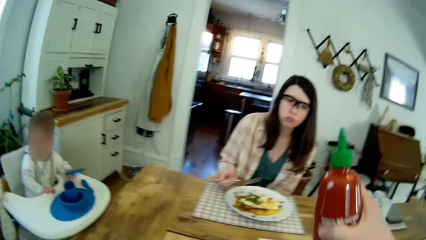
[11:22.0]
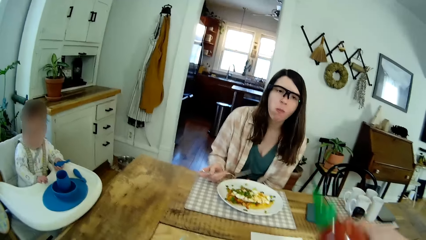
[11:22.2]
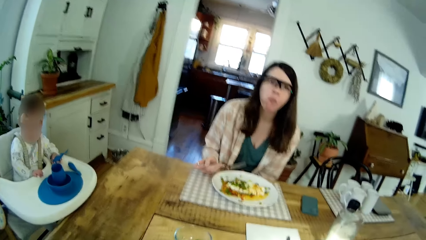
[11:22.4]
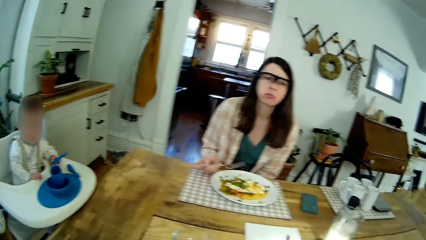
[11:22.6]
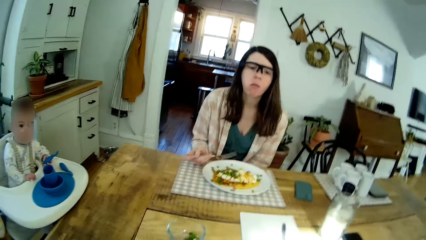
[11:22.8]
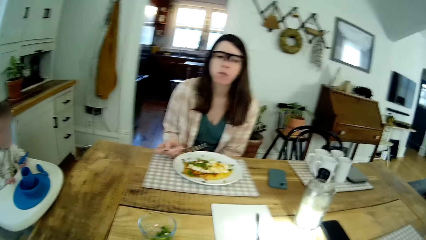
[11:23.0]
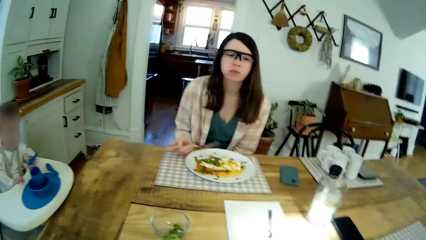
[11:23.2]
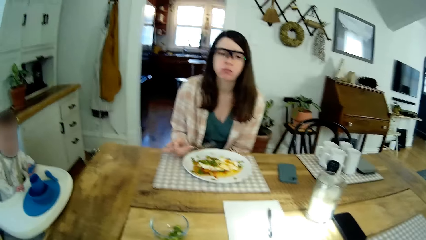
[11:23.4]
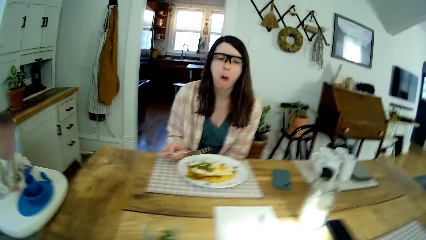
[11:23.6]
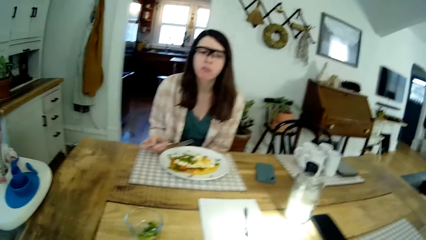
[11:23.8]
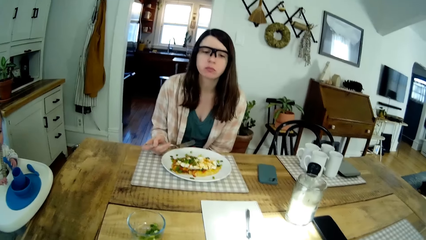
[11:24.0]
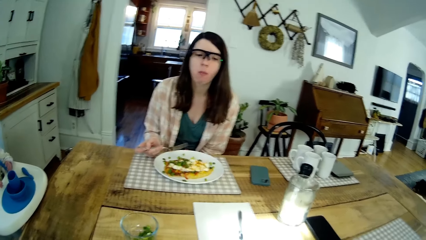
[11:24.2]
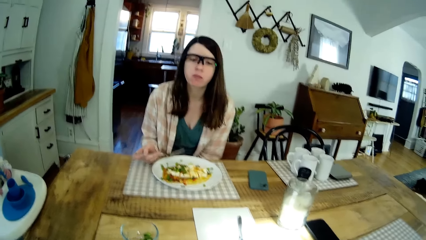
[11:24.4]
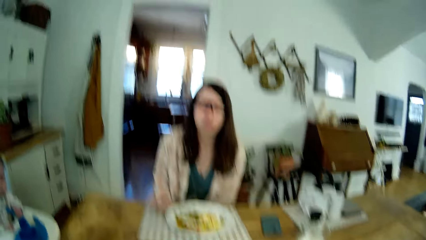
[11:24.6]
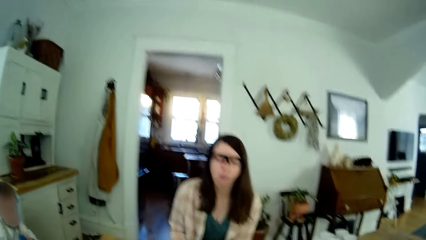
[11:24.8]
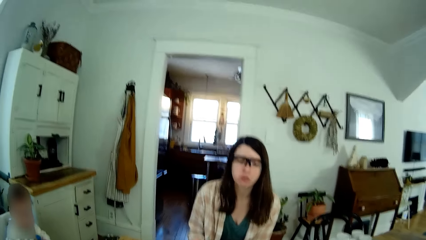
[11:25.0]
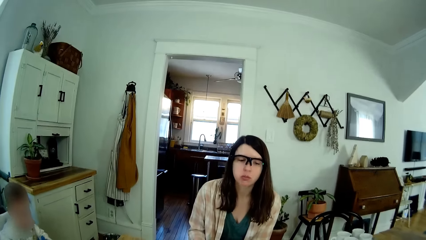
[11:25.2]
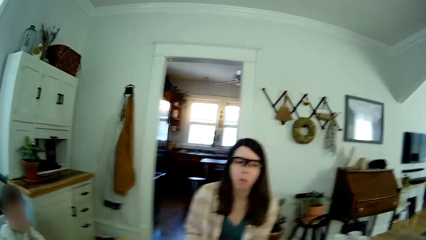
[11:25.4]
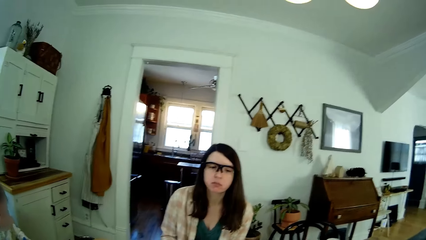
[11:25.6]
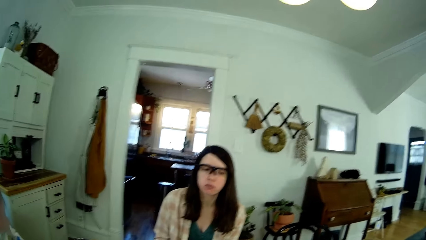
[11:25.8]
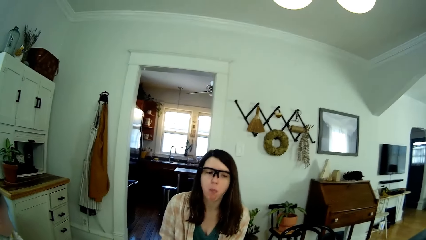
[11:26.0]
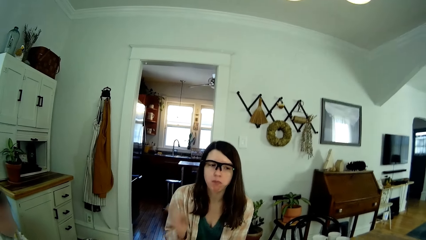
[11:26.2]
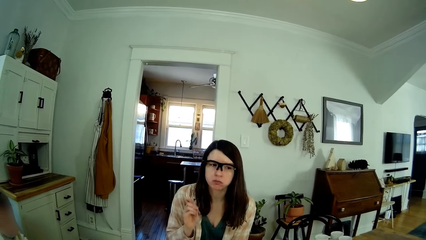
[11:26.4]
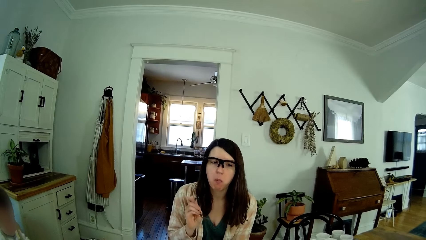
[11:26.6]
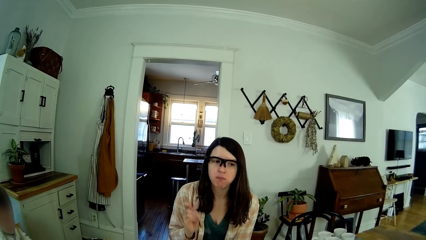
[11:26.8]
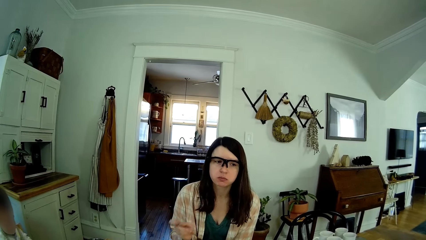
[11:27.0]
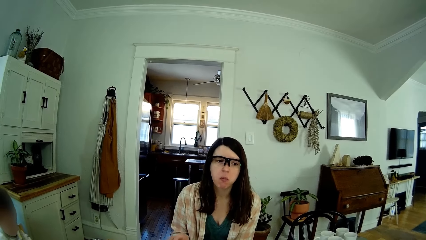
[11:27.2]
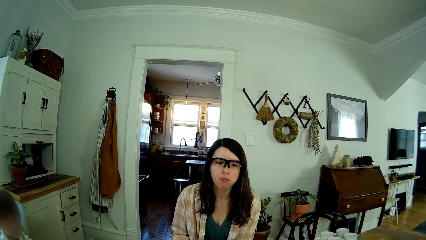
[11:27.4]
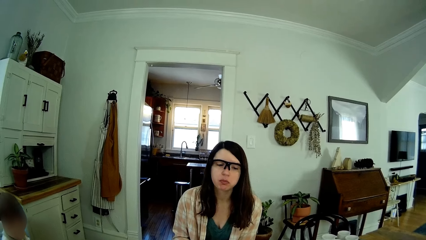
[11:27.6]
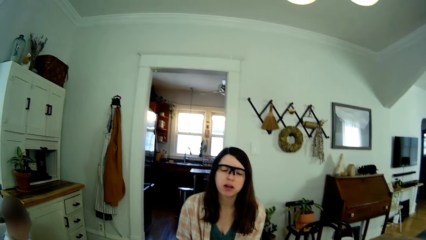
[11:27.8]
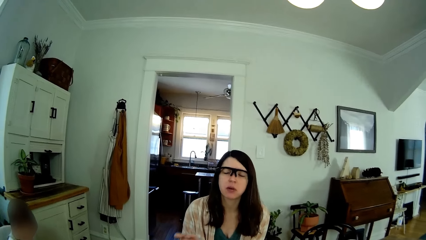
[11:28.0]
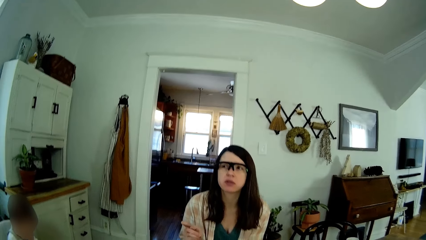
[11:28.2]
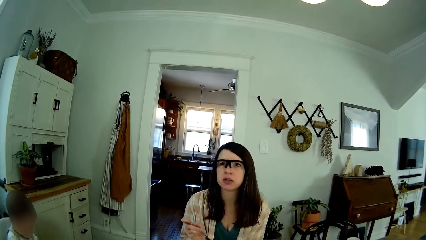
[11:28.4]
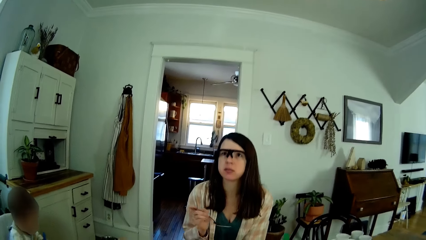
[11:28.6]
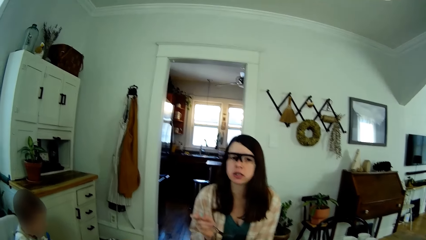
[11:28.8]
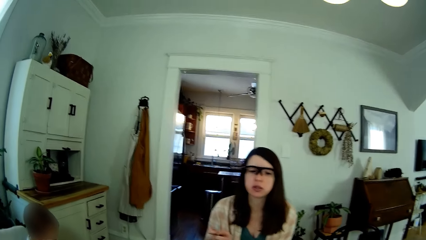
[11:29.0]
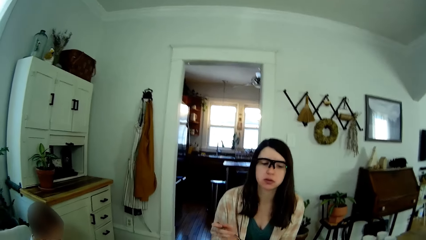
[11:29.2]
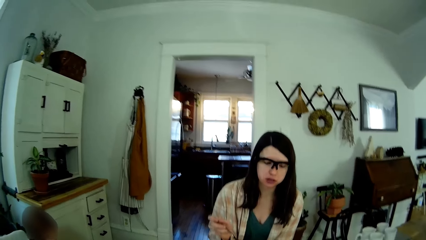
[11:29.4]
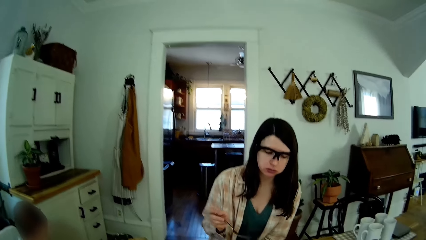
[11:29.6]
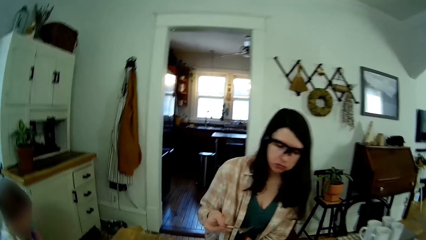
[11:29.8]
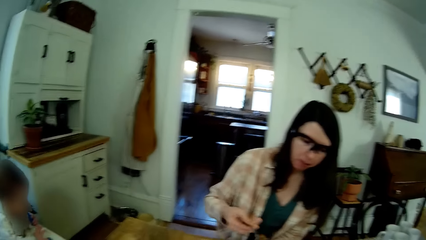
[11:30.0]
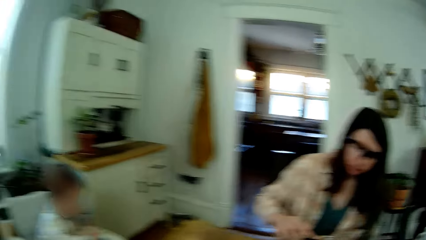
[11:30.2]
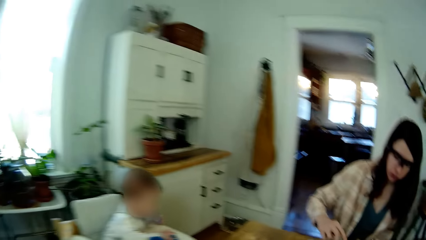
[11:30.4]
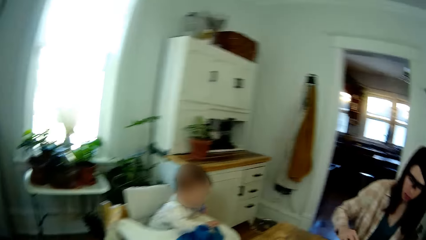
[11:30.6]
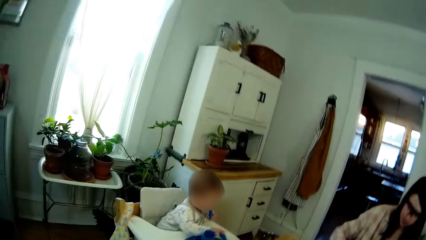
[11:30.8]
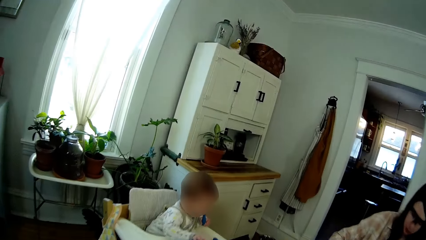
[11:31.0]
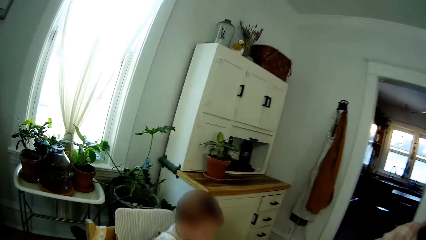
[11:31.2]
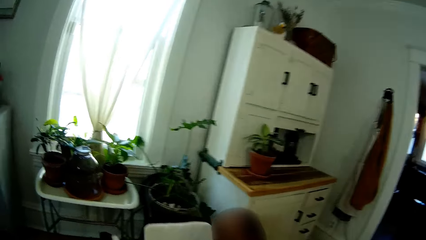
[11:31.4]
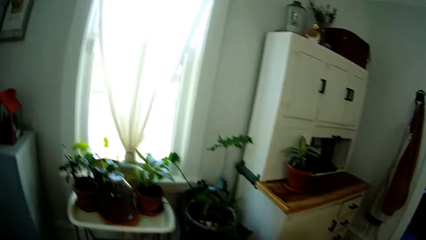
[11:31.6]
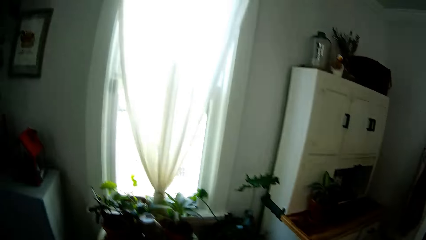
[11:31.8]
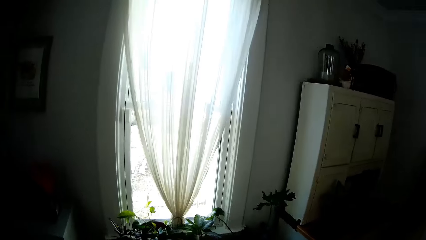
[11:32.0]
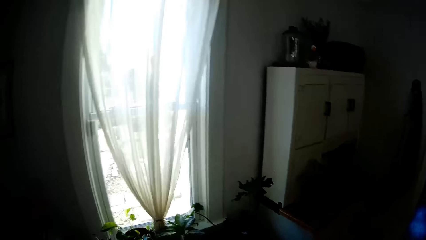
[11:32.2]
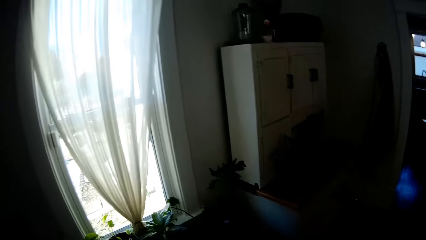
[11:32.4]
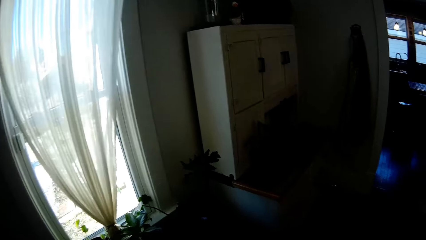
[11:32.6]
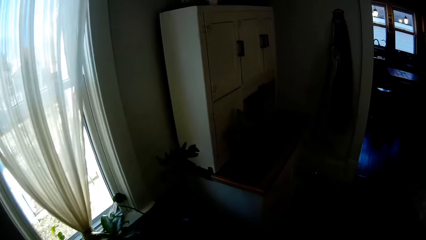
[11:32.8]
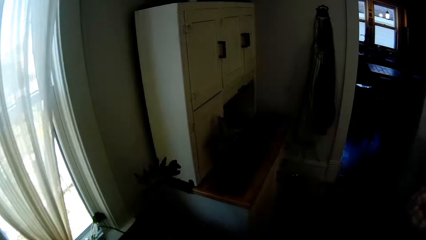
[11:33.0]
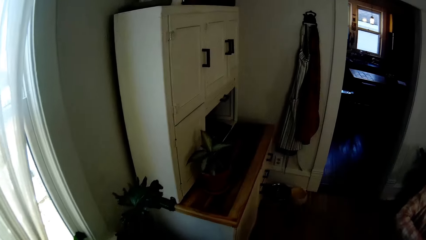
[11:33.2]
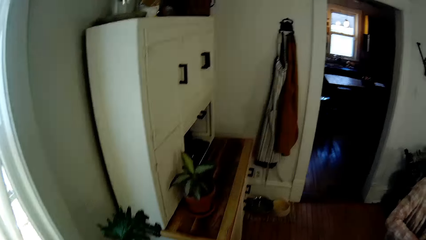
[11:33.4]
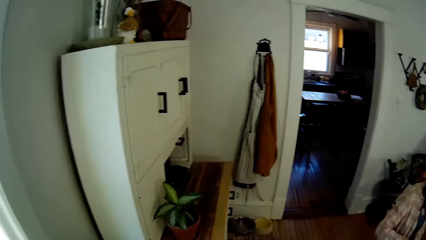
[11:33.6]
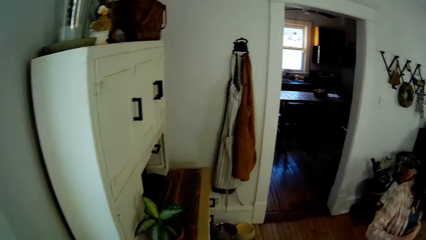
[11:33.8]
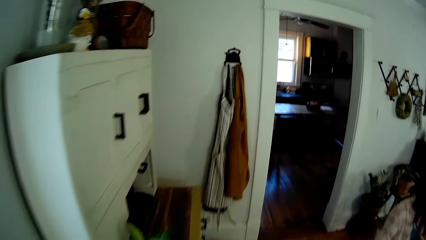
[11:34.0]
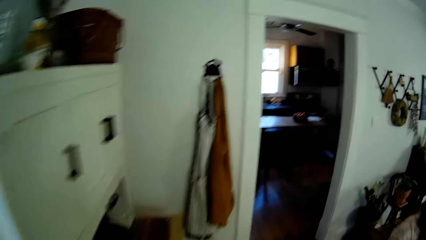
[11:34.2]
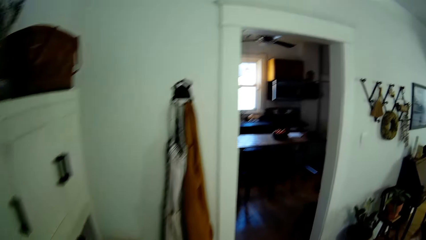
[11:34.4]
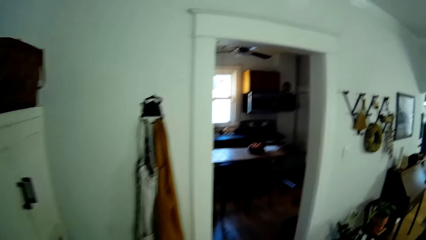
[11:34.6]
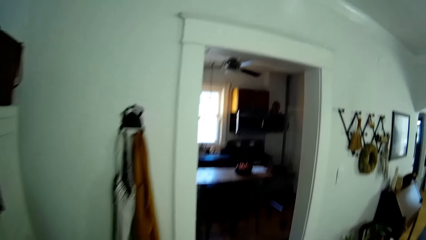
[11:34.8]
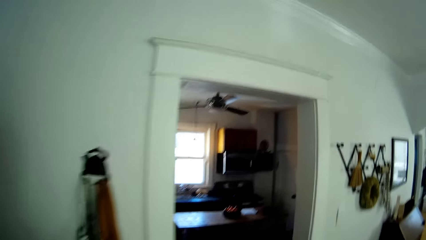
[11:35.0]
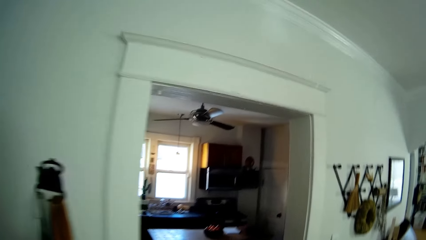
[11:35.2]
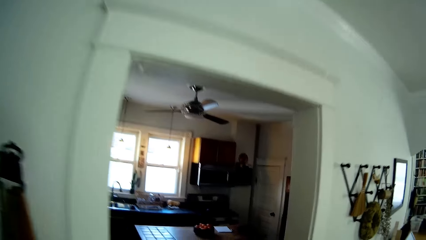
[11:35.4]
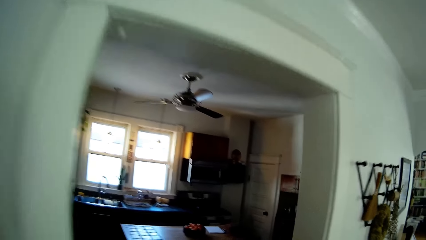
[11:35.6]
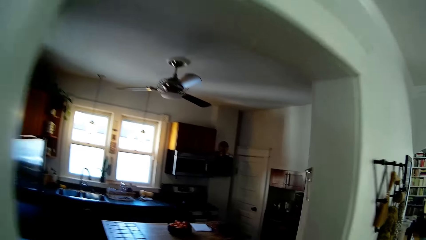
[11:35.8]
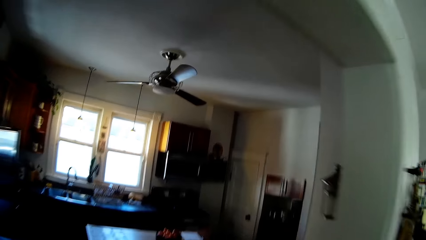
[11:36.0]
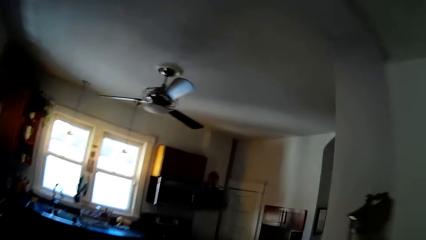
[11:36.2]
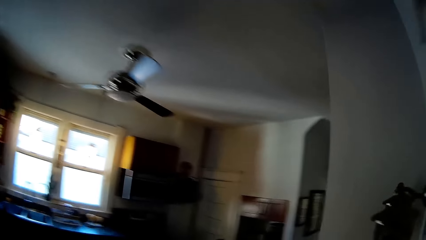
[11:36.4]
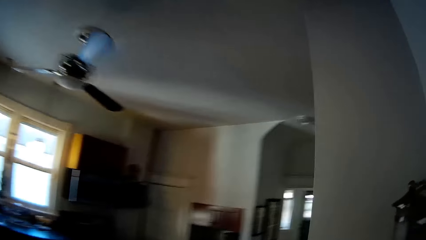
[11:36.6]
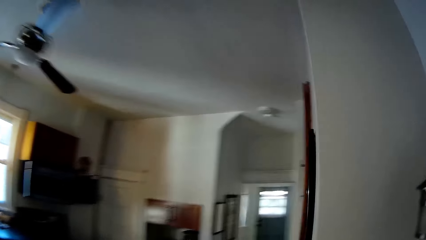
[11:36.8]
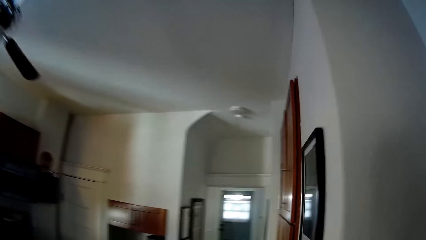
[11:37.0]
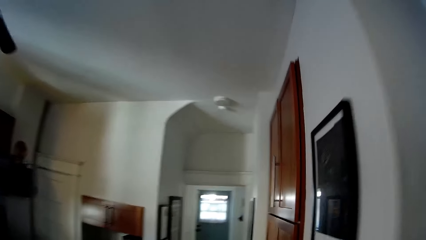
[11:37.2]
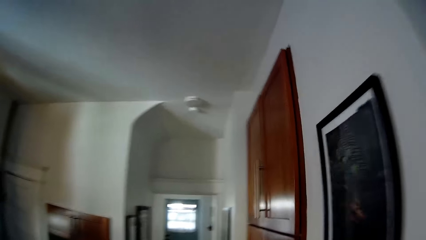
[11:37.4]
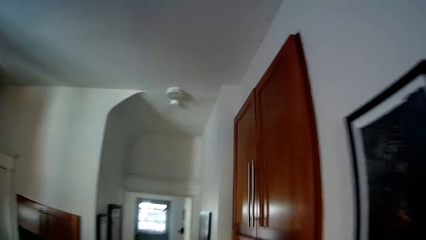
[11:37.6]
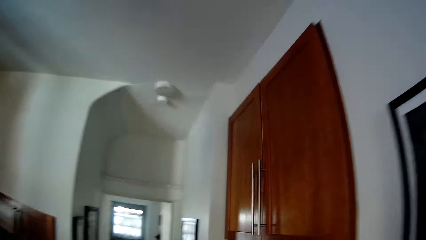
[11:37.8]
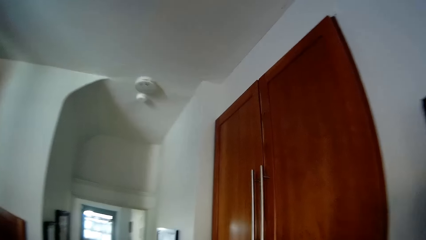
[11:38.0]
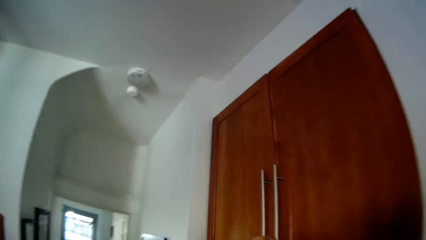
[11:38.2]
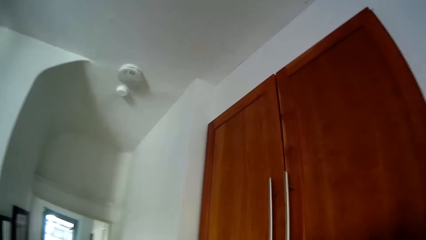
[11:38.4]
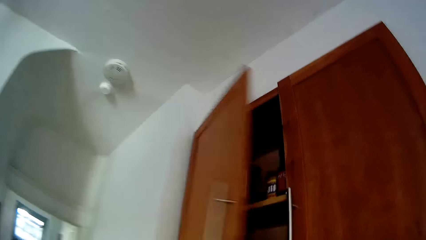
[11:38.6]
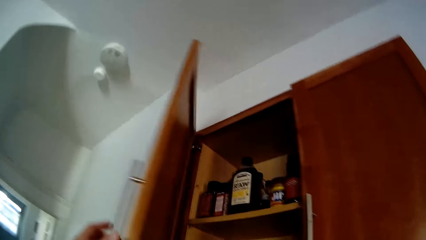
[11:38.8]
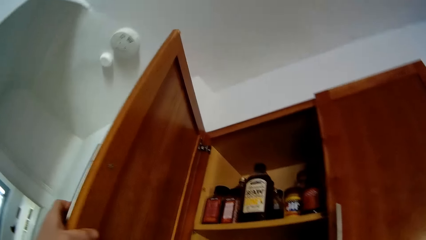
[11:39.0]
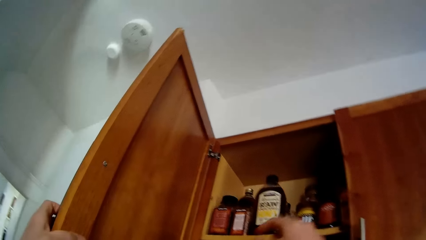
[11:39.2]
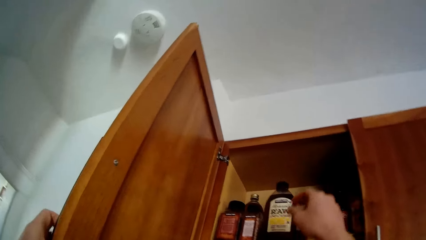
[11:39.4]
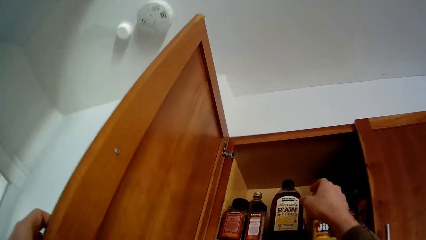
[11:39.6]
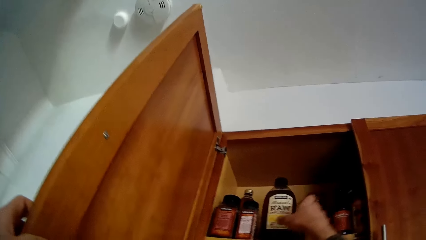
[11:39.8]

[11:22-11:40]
The woman converses with the camera wearer. The camera wearer walks from the dining table into the kitchen. He opens a cupboard with his left hand.
